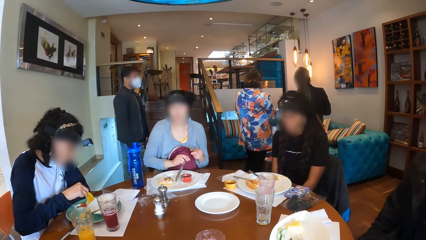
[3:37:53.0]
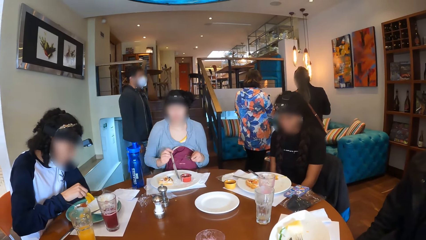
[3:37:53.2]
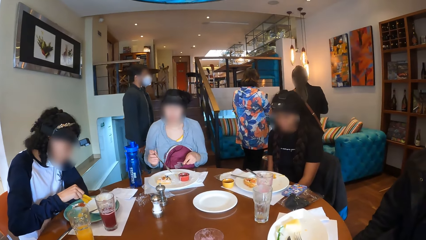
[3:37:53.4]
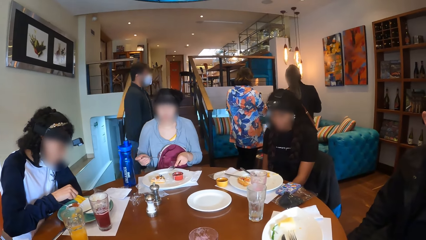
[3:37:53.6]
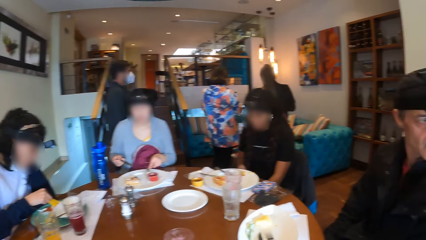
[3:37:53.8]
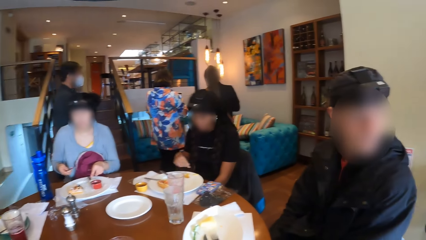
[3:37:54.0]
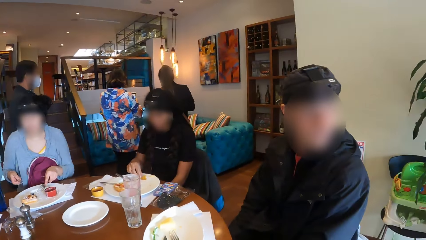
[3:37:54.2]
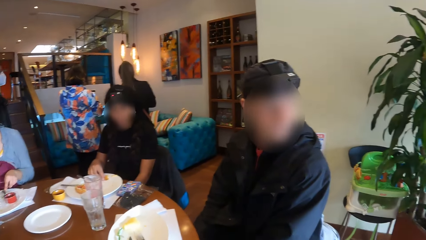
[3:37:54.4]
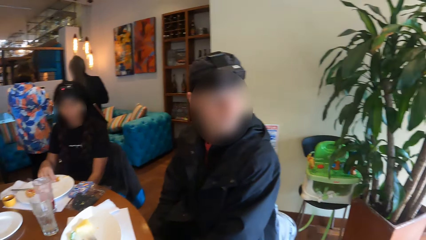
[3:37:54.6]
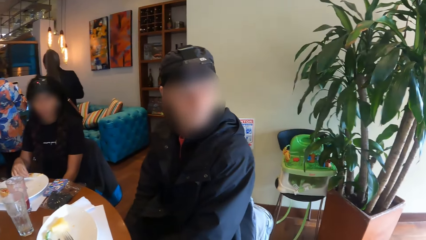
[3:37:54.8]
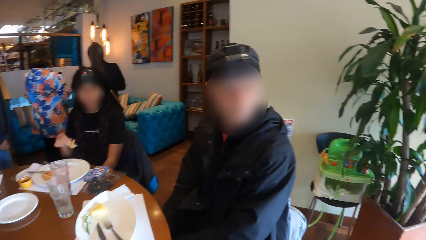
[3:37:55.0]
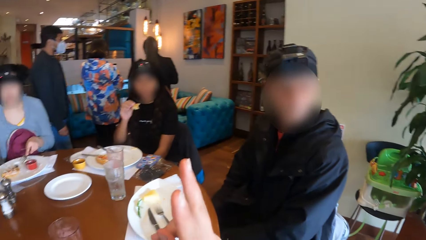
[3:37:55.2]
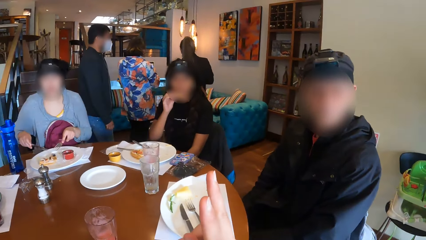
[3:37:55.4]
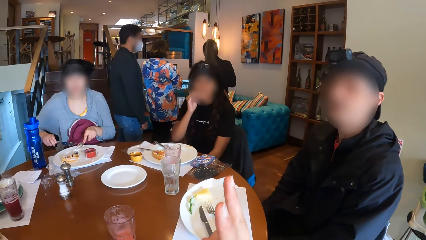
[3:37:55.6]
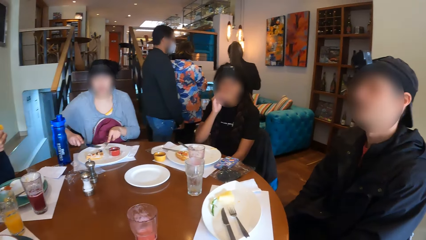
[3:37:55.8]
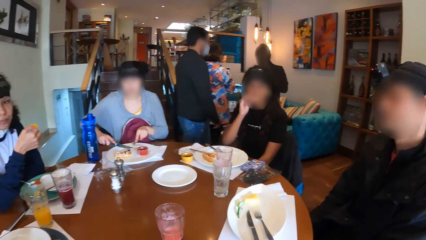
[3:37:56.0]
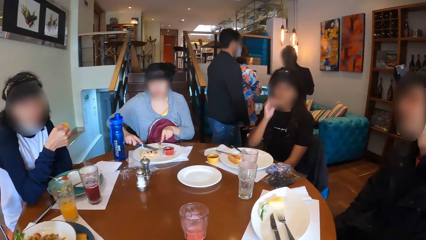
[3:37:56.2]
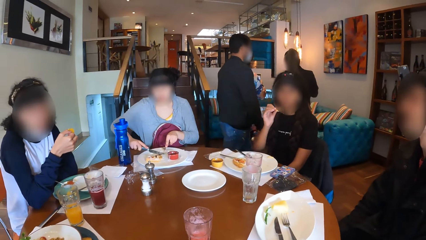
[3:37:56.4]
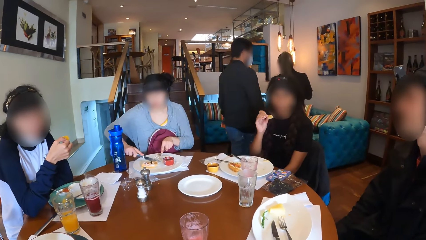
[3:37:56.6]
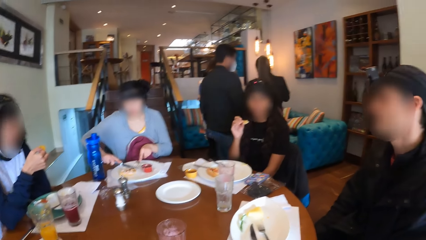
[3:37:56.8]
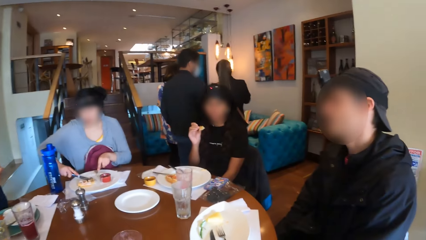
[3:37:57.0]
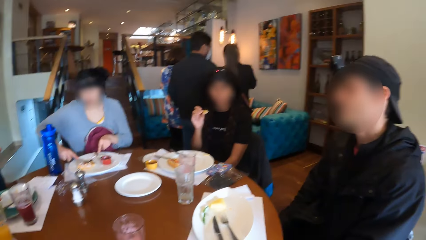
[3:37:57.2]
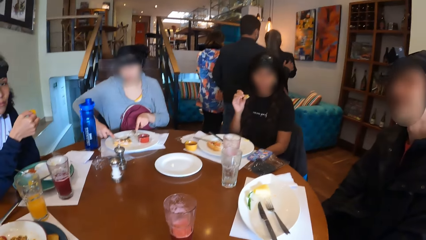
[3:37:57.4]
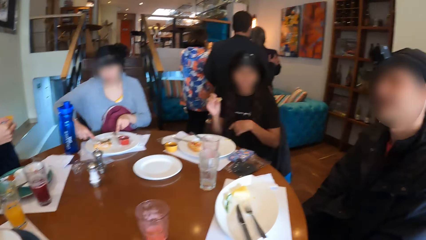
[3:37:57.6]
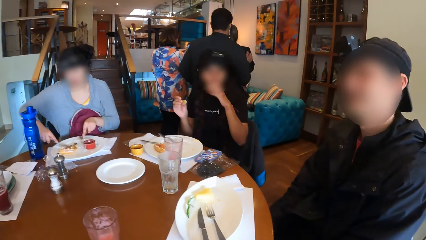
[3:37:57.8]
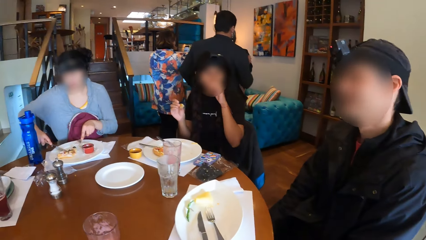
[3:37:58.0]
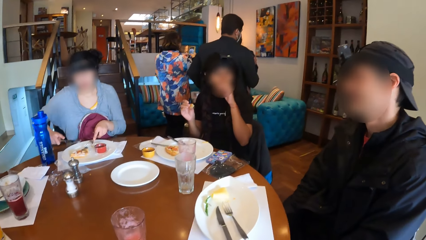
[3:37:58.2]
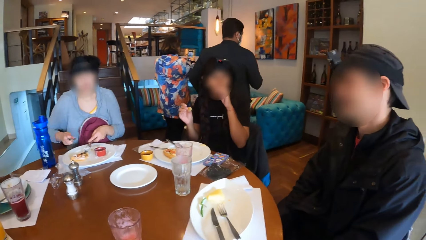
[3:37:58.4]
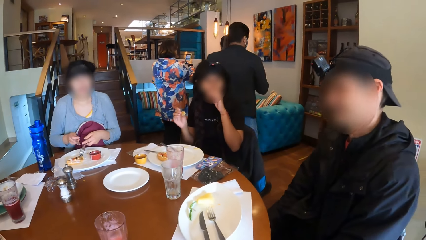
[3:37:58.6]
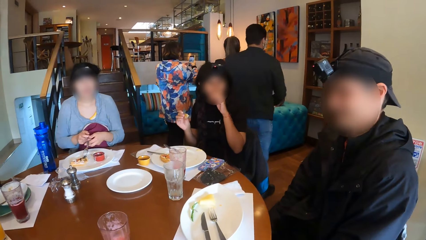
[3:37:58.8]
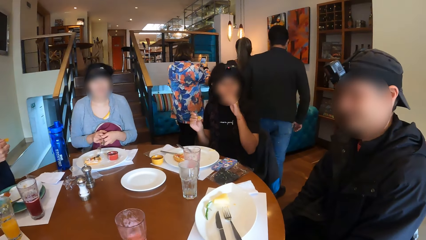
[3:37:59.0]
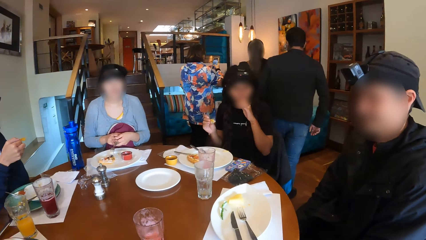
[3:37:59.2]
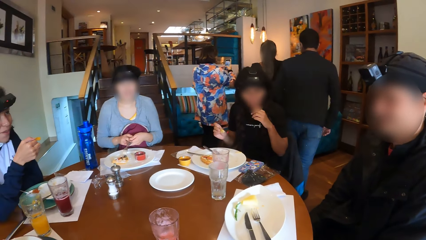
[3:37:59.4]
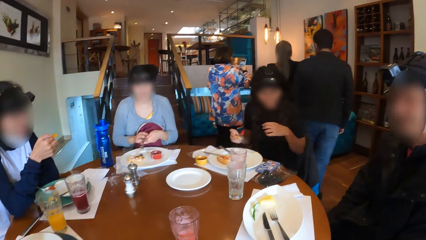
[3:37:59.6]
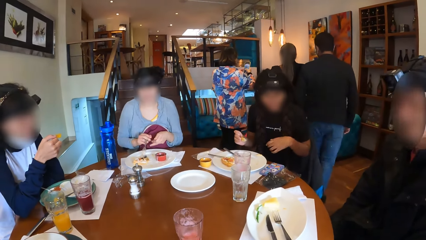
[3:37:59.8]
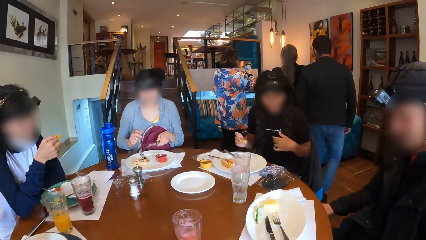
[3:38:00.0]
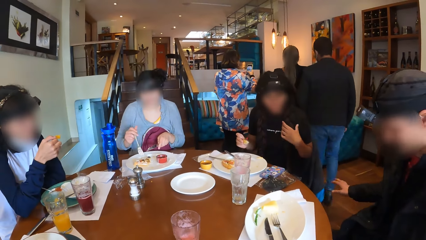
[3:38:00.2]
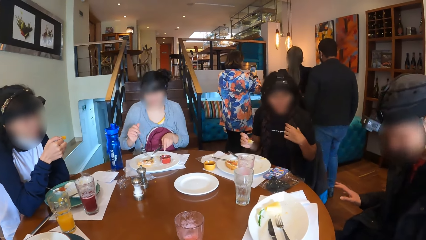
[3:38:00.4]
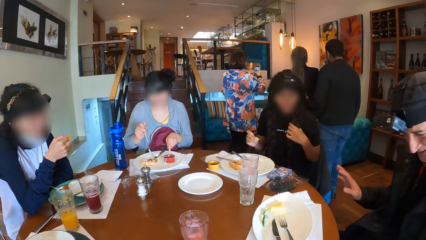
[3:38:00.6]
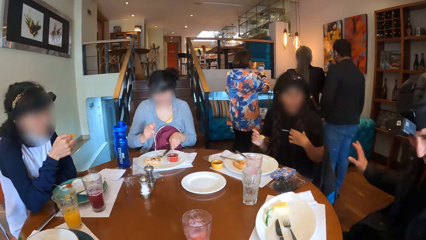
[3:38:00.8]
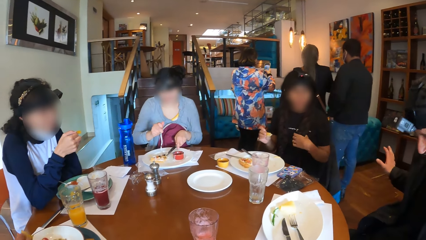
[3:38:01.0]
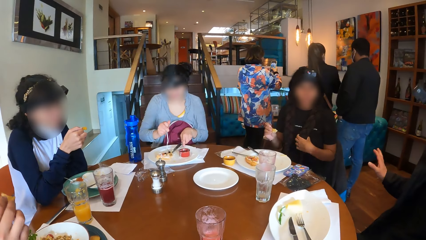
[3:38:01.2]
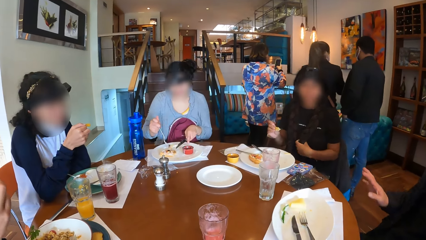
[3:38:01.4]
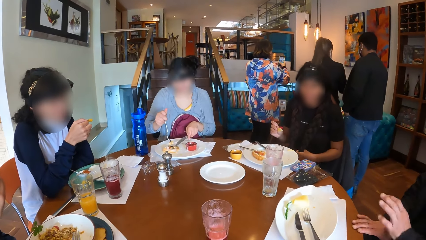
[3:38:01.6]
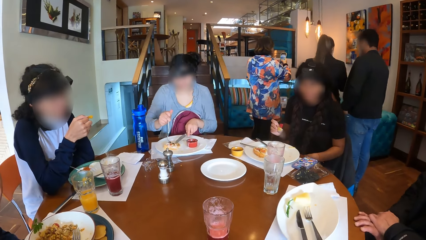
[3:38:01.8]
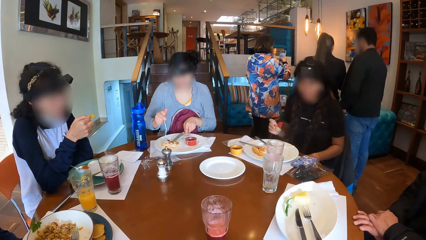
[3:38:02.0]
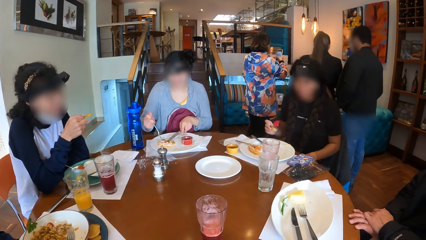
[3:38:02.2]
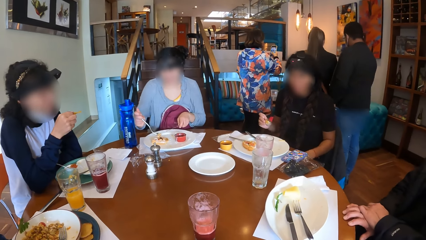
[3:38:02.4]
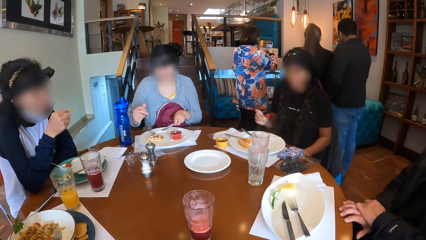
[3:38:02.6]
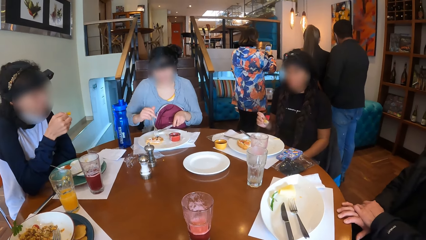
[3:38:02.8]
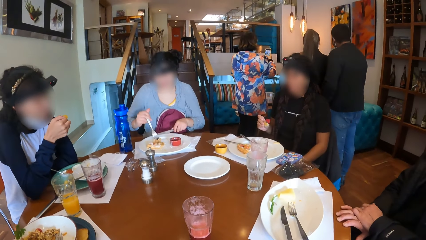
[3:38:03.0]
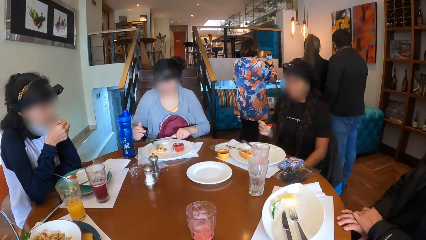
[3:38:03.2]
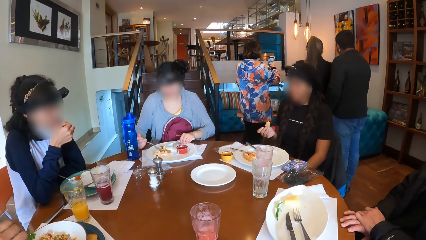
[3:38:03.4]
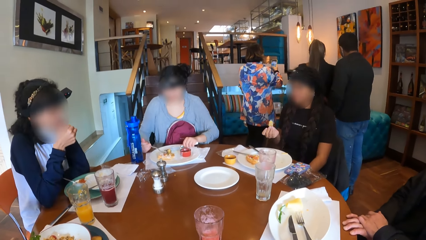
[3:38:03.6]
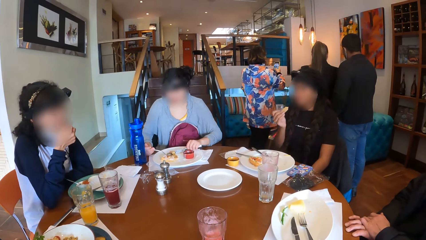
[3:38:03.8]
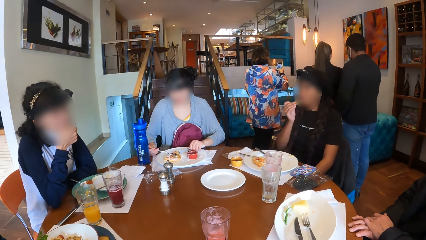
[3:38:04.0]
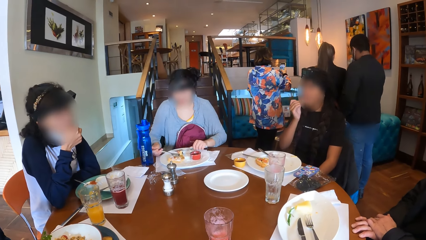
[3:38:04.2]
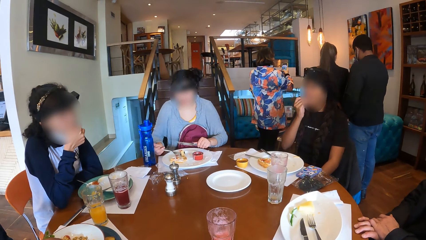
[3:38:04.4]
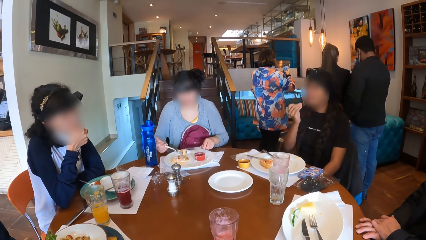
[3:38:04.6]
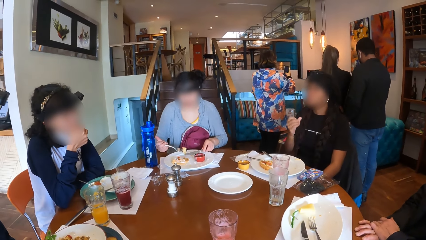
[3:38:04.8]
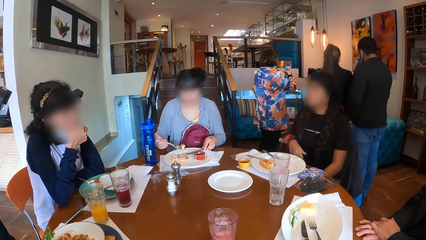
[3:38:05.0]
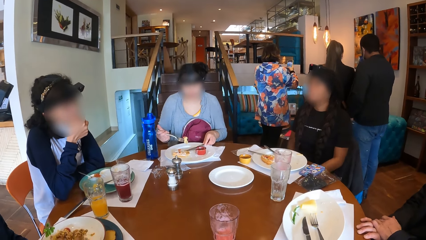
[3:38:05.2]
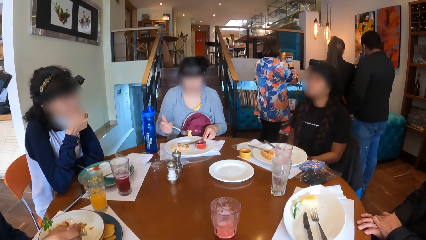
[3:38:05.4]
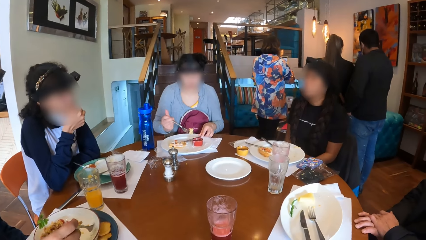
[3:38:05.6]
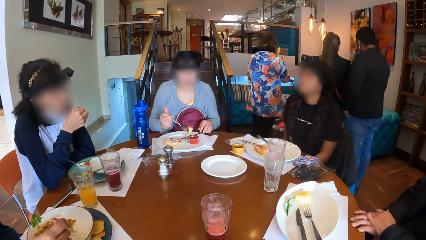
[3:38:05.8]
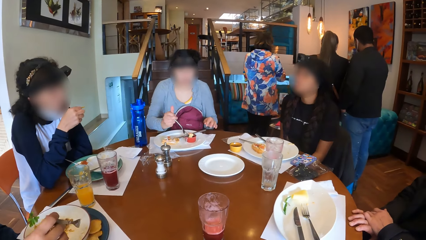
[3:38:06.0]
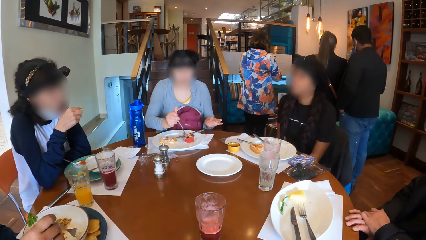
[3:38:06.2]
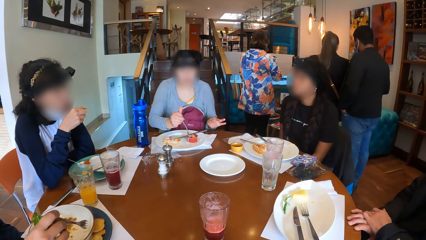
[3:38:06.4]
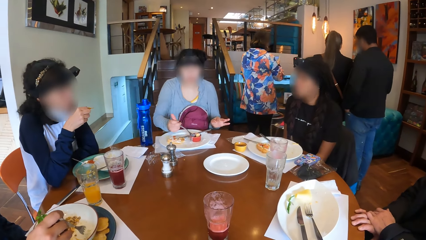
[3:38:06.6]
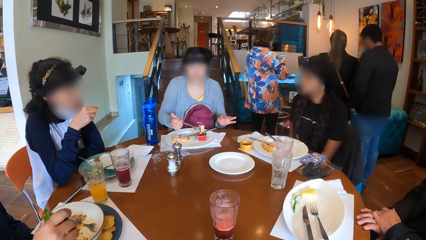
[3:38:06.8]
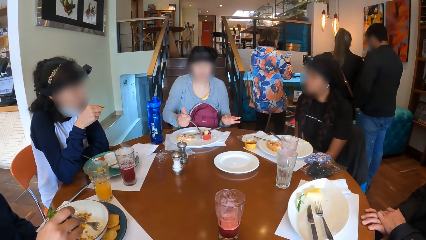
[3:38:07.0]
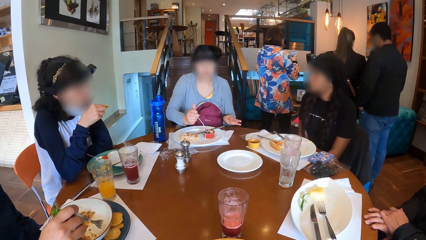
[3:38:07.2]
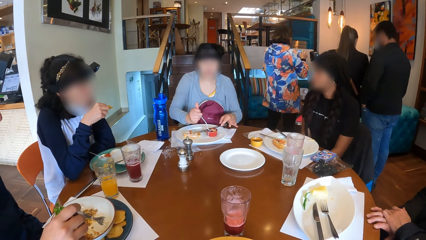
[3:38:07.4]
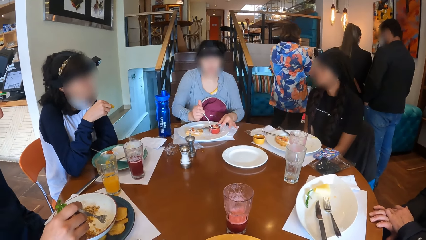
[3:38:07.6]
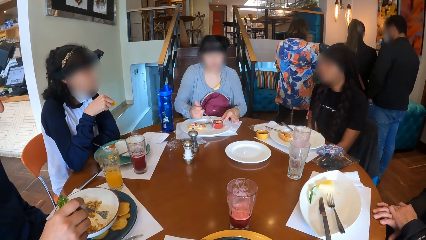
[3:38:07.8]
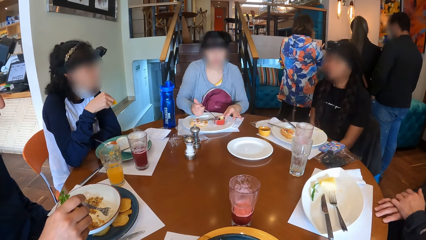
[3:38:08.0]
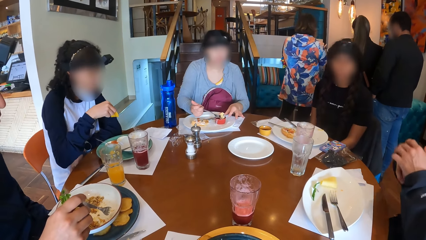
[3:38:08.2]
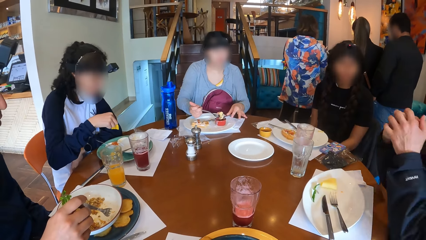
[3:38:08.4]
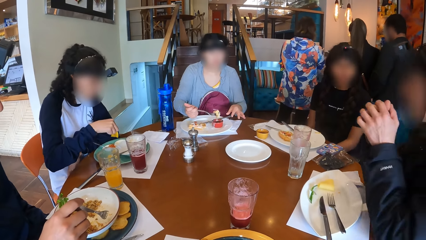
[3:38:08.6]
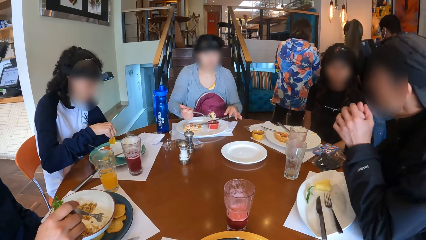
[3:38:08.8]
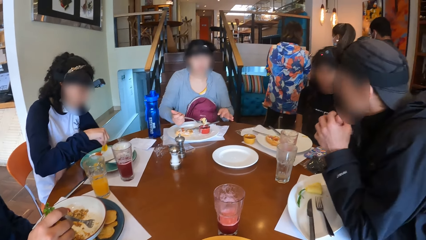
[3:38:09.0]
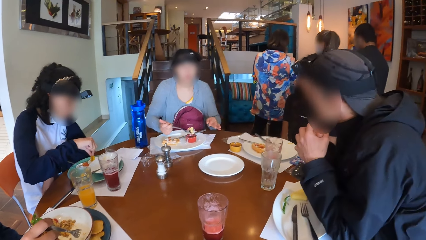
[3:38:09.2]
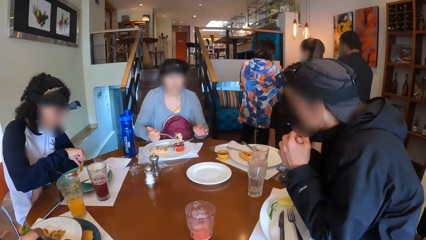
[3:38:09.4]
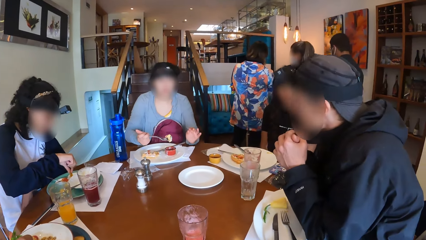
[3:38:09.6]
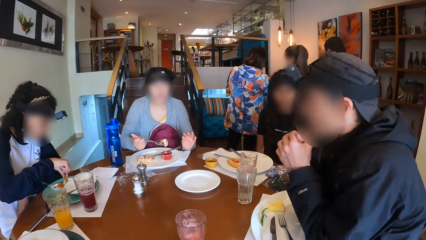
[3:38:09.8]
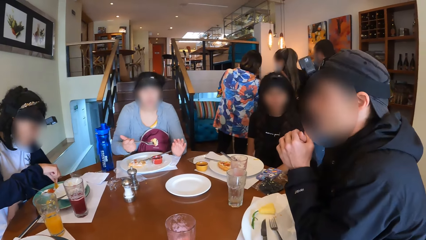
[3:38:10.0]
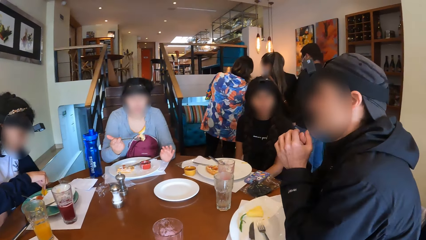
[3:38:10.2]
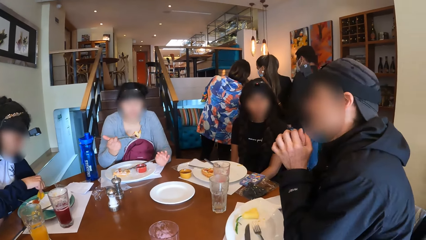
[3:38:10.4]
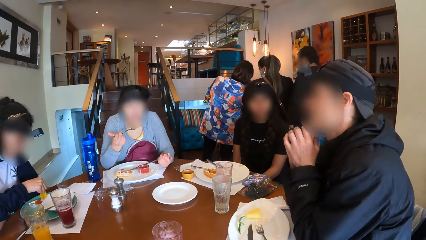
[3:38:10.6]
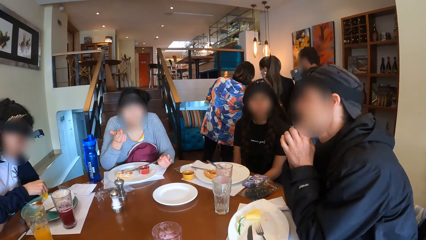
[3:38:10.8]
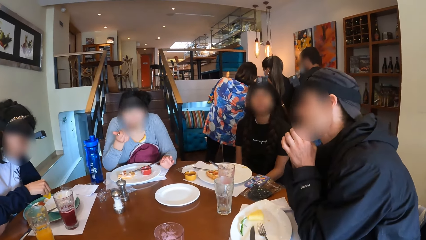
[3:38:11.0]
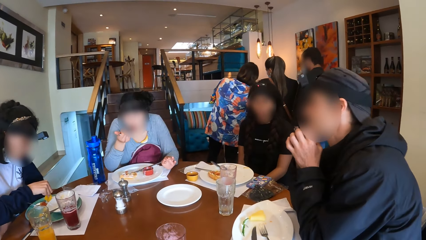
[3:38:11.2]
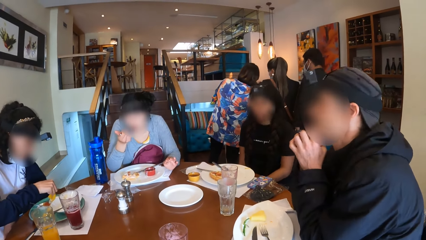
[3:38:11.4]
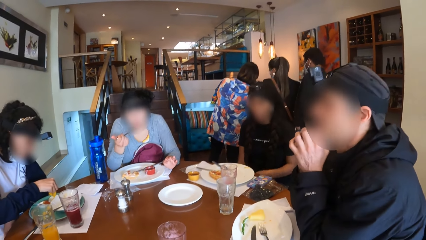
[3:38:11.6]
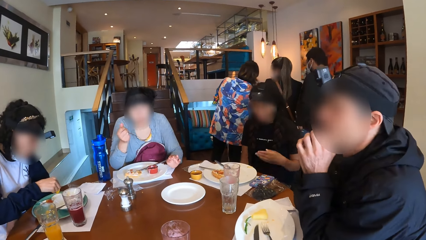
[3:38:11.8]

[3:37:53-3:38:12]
The camera wearer looks around. A woman eats the cookie on the plate on the table with her right hand. Another woman cuts the waffle on the plate on the table with the knife in her left hand. The second woman passes the knife to her left hand, passes the fork to her right hand, and eats the waffle on the plate on the table with the fork in her right hand. A man places his right hand on the table. A third woman eats the chip with her right hand. The first woman eats the cookie in her right hand. The second woman drops the knife on the plate on the table with her left hand. Another man moves the rice in the plate on the tray with the fork in his right hand. The first man places both elbows on the table. A person eats.
